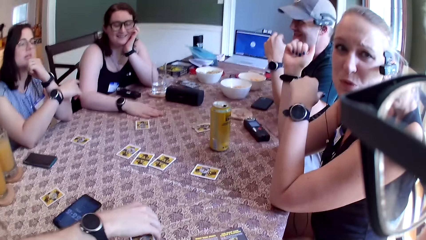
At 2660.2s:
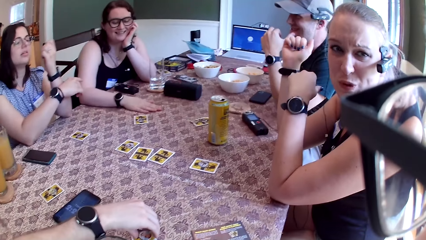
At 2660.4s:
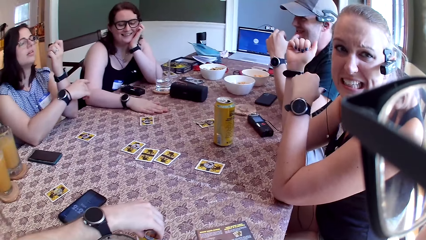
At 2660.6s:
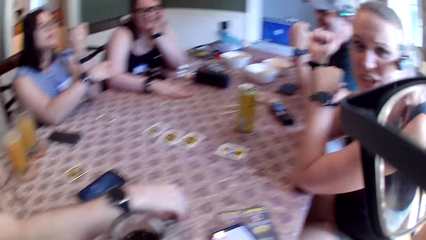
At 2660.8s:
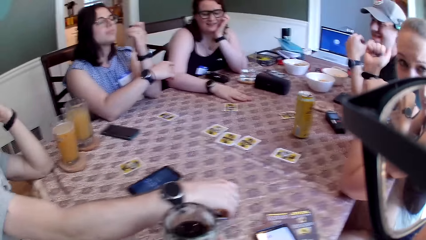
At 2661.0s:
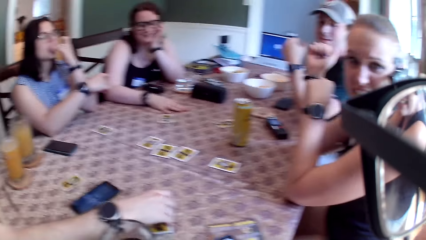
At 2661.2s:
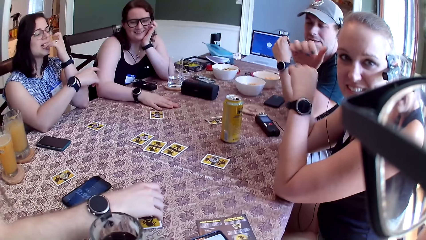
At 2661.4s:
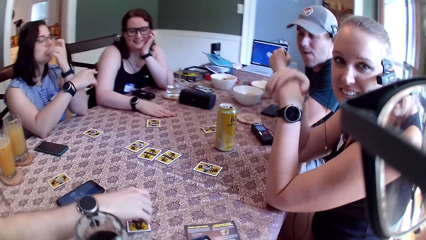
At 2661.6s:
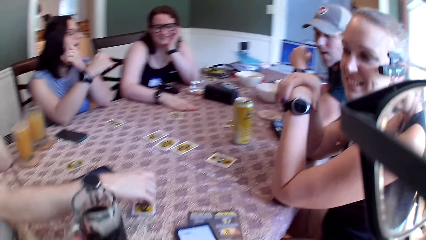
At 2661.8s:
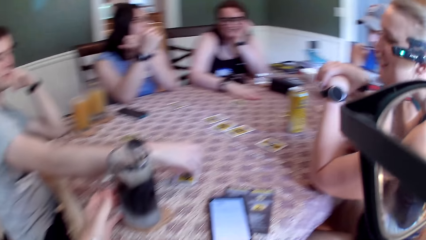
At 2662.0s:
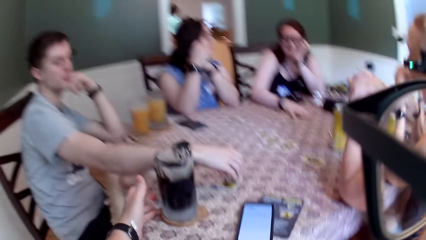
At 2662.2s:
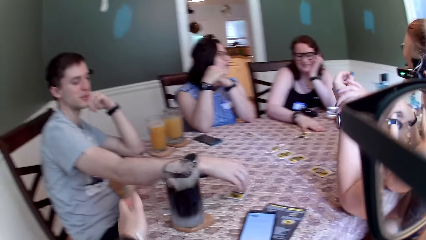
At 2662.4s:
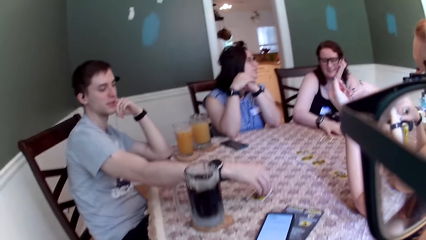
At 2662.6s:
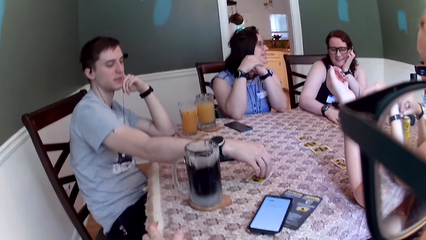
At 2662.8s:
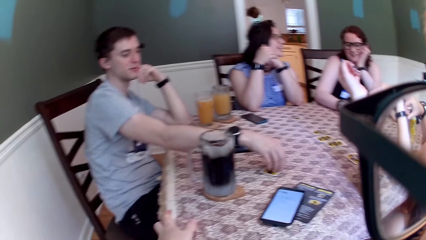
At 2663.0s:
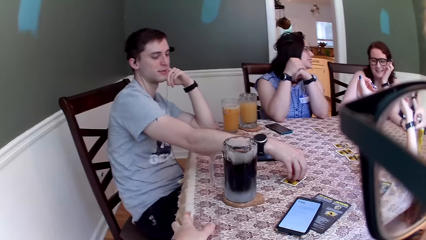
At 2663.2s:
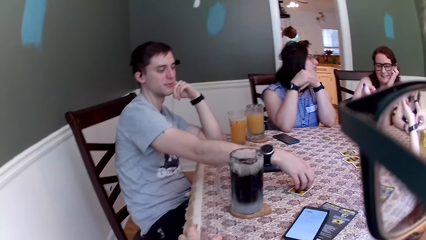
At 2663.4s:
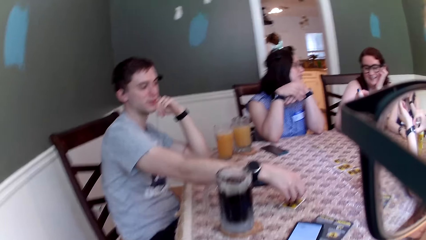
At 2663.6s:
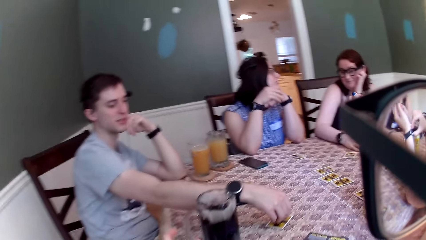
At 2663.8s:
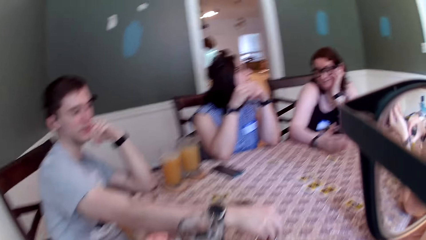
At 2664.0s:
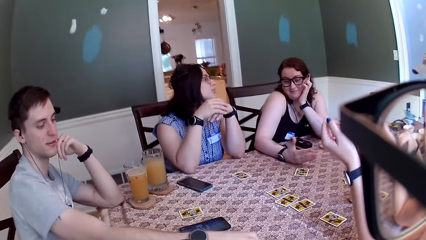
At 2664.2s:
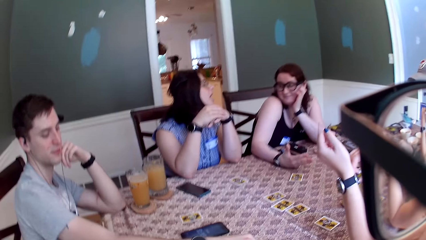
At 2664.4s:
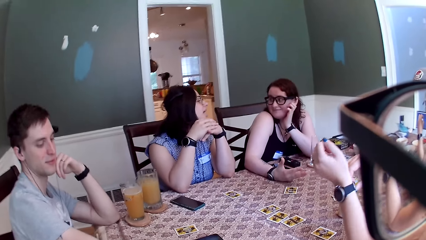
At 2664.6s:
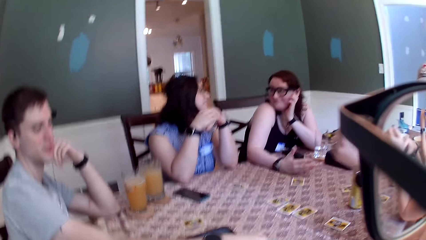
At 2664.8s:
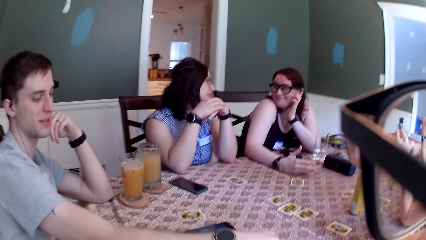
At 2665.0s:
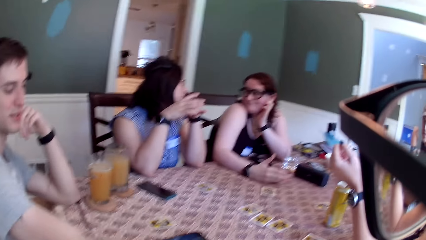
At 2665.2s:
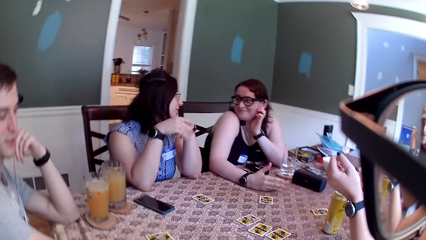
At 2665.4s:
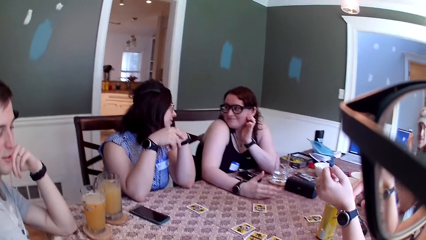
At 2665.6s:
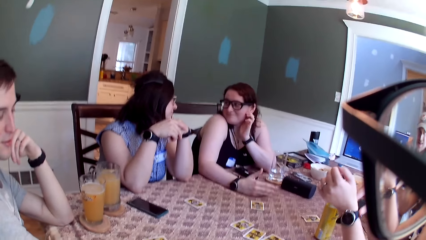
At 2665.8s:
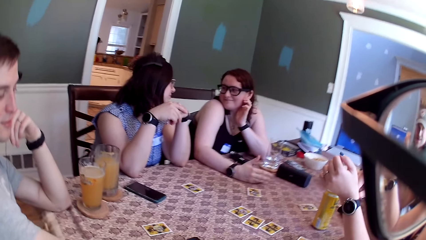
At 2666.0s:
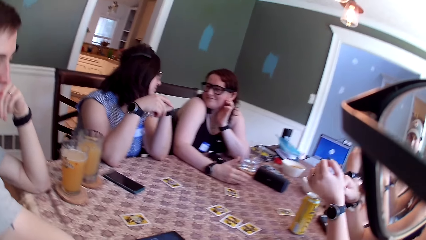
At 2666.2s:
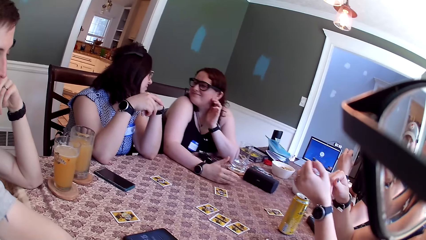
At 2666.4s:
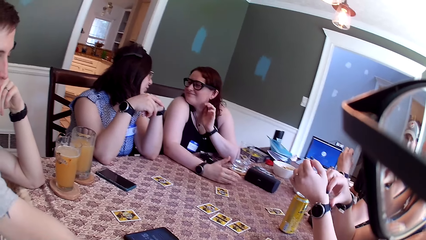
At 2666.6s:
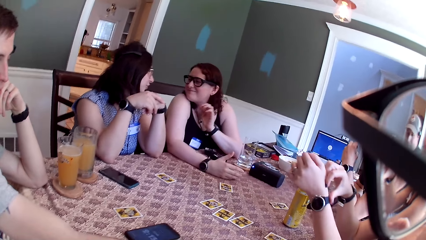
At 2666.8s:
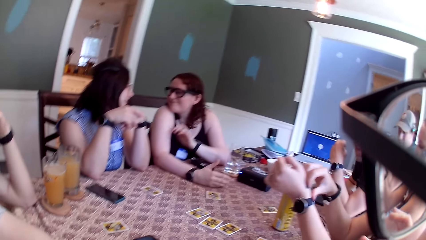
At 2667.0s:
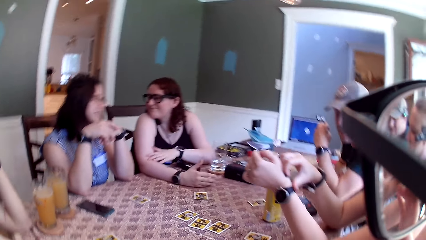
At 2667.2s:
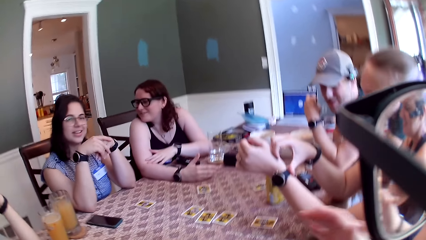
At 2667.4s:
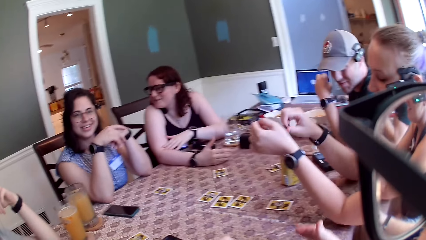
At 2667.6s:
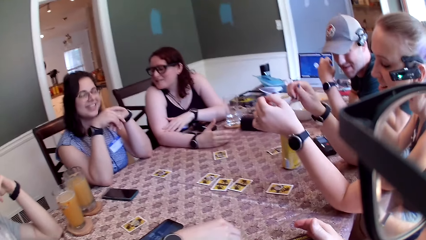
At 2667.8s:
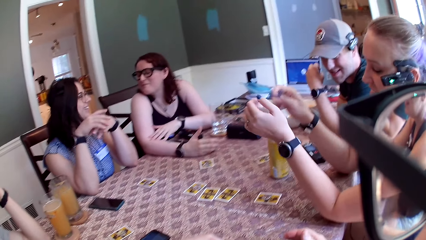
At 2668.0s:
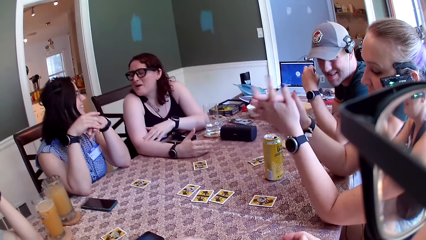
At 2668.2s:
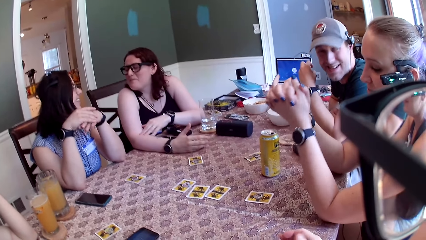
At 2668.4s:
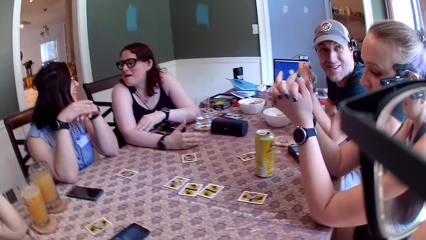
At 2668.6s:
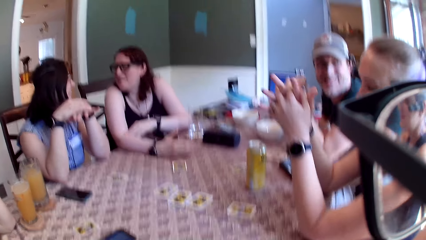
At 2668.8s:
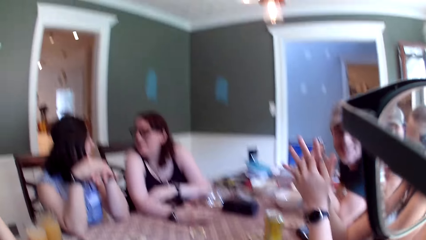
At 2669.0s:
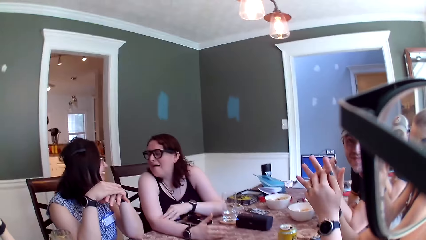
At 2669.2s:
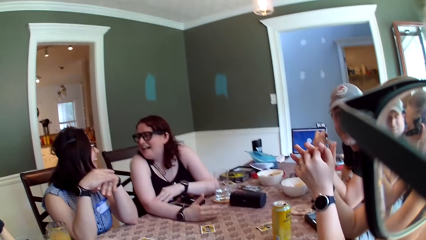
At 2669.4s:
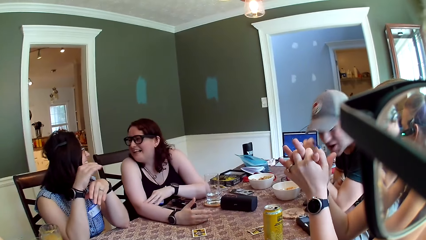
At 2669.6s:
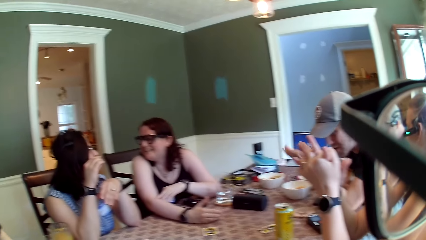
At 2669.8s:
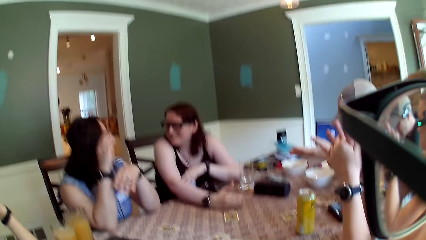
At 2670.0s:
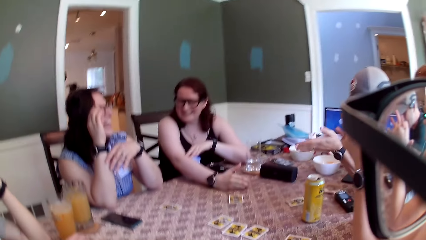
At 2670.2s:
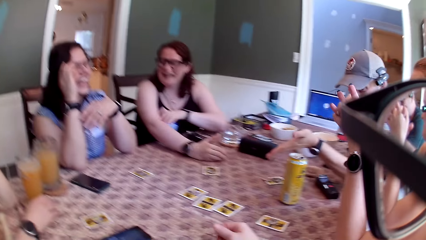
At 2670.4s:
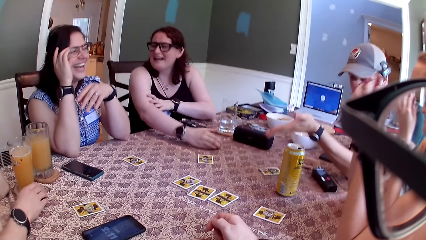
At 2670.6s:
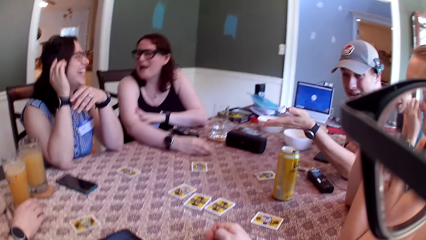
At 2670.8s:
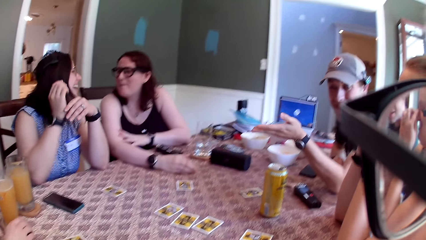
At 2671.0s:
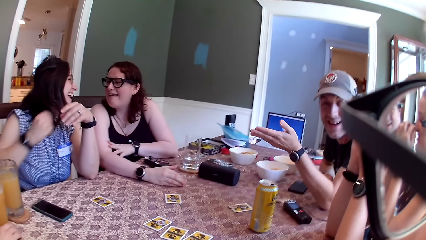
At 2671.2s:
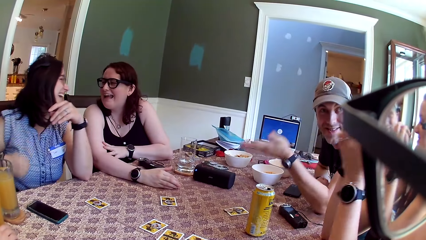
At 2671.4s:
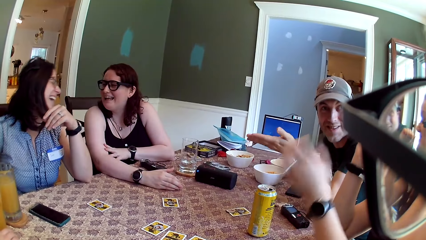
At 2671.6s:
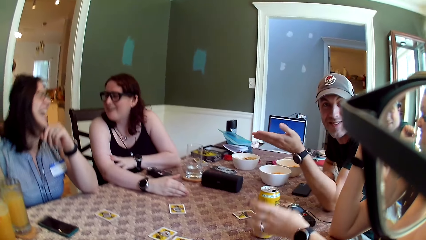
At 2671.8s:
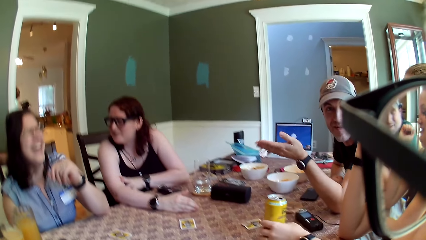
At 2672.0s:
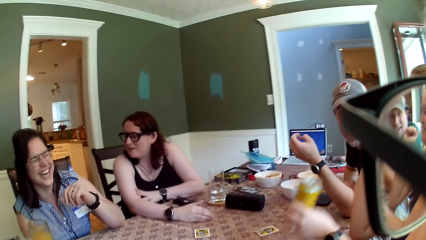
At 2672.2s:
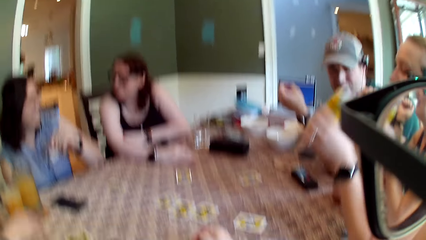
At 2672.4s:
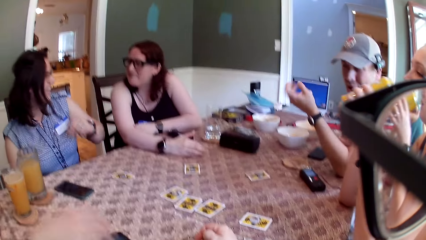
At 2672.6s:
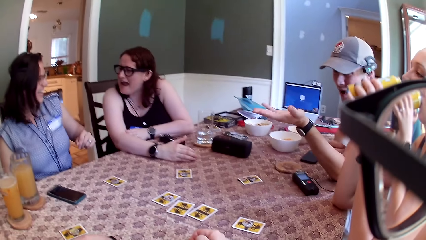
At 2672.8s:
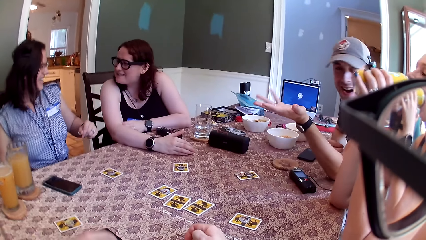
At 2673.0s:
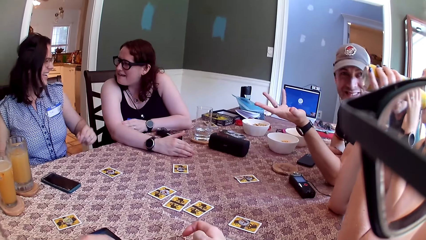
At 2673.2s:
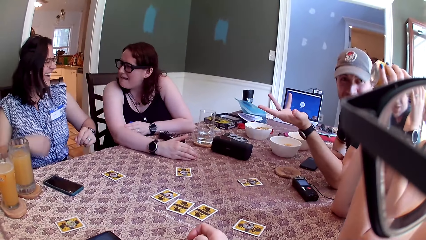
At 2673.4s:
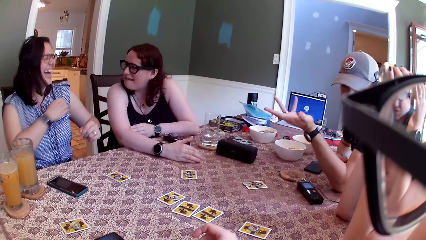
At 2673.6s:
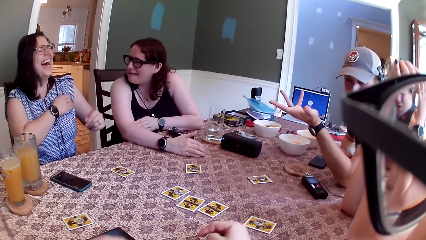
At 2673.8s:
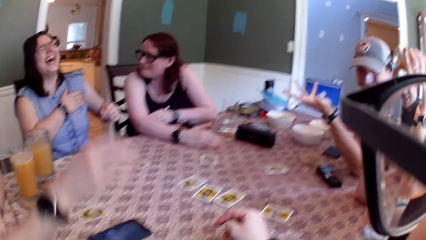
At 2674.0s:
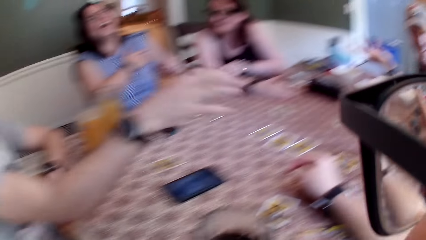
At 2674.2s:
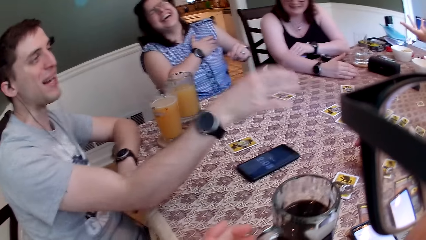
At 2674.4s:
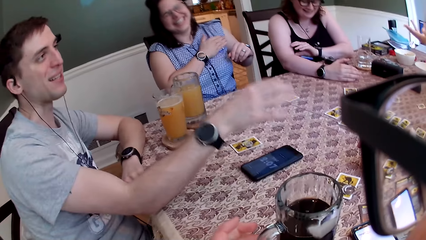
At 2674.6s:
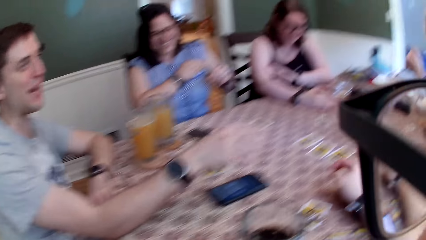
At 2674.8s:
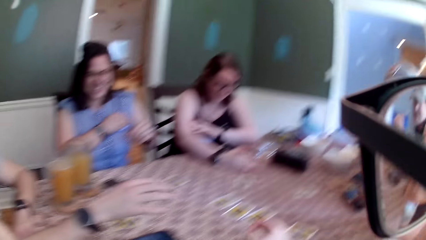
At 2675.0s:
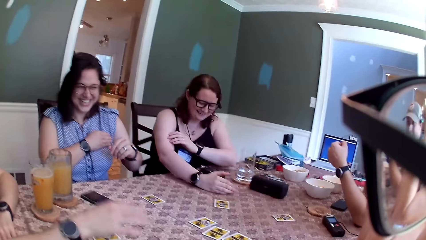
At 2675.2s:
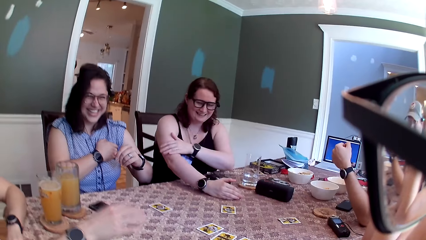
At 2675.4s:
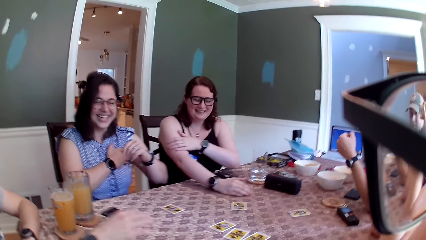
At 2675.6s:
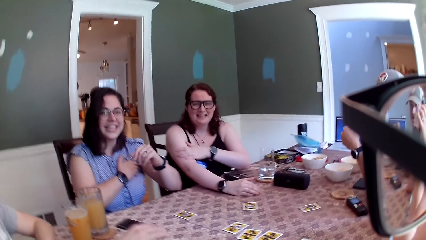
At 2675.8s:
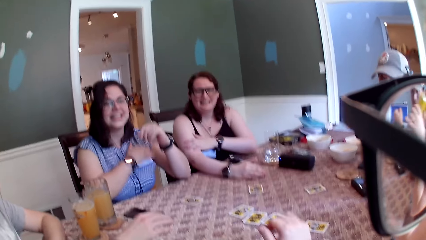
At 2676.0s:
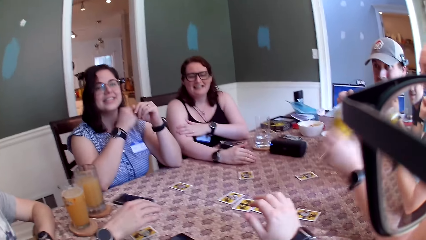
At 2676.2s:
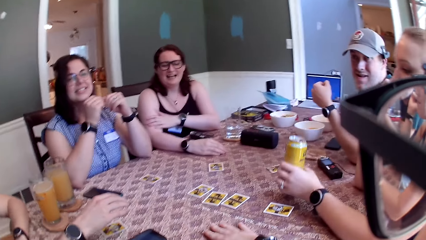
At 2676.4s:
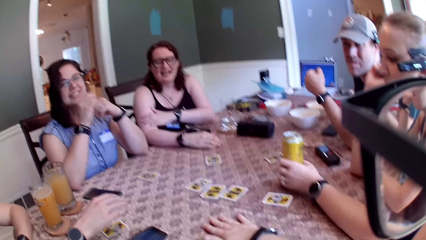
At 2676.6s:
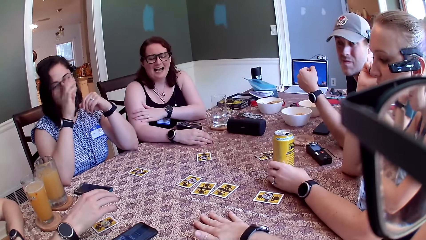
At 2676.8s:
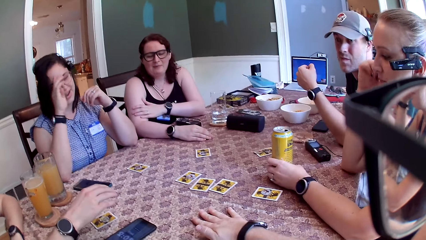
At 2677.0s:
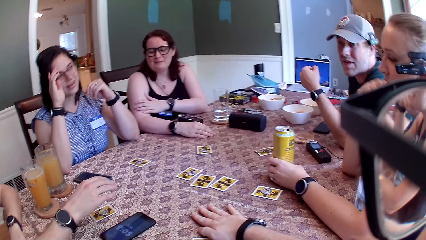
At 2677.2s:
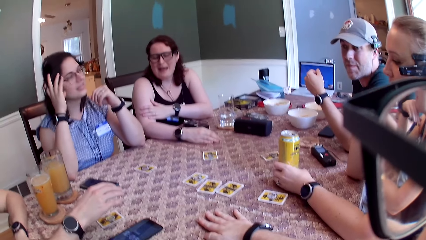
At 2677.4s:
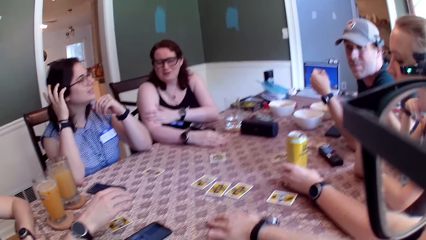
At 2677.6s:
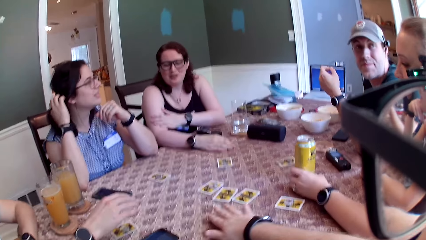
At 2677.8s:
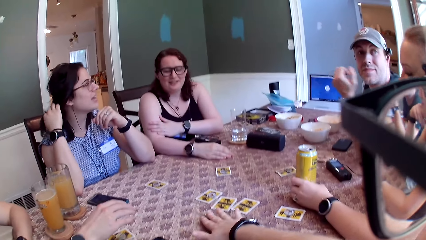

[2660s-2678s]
A woman interacts with the camera wearer. A man touches playing cards on the table. Another woman interacts with one more woman. Another woman lifts the can of drink with her left hand and drinks from the can of drink with her left hand. Another woman rubs her right palm on her left hand. The man interacts with another man. The woman with the can drops the can of drink on the table.
